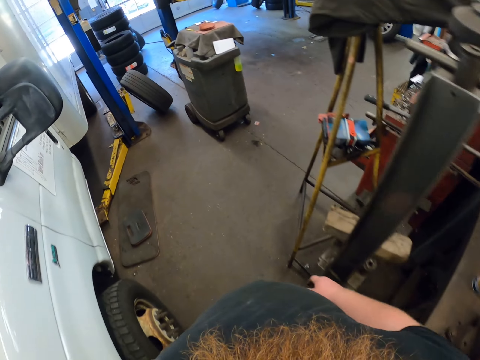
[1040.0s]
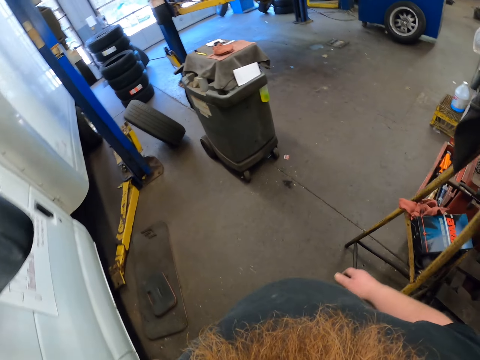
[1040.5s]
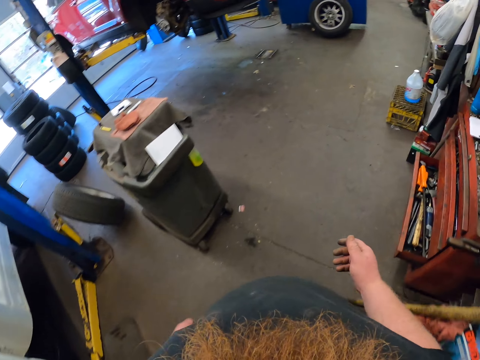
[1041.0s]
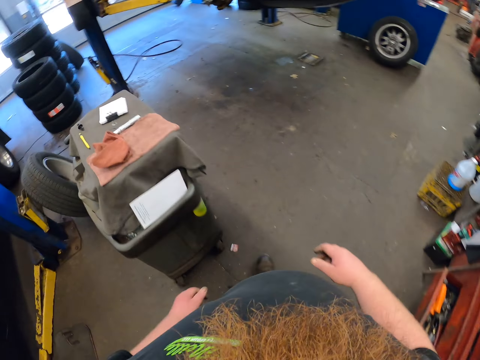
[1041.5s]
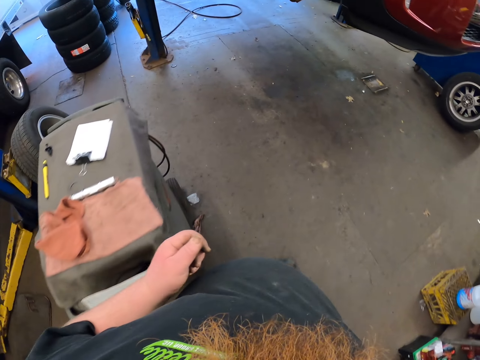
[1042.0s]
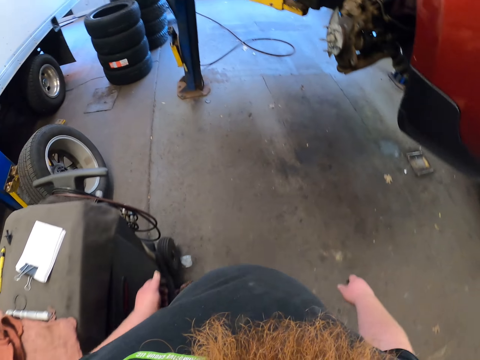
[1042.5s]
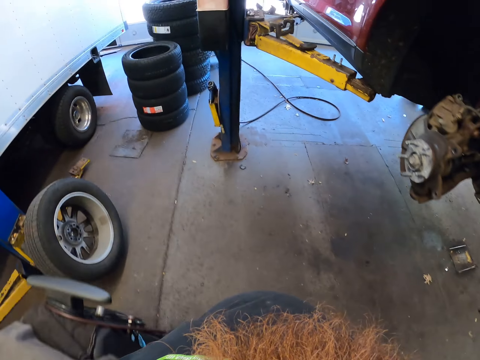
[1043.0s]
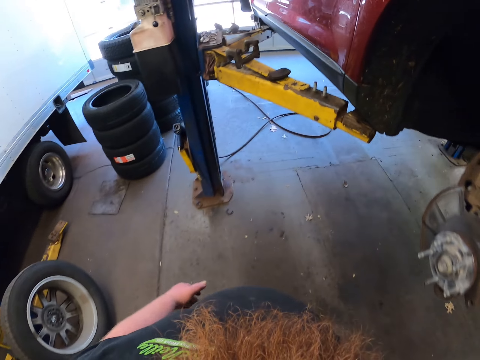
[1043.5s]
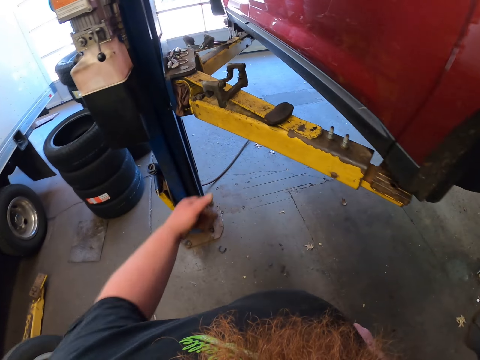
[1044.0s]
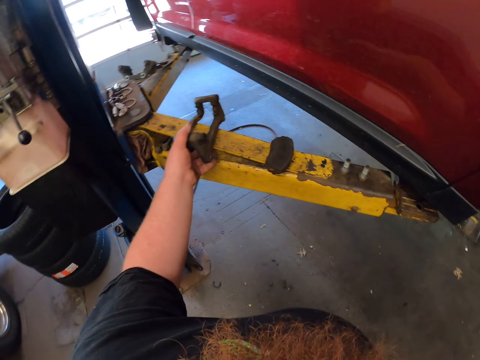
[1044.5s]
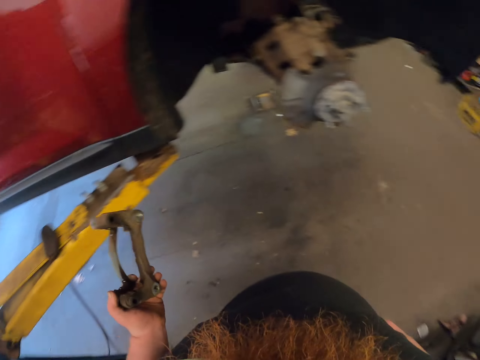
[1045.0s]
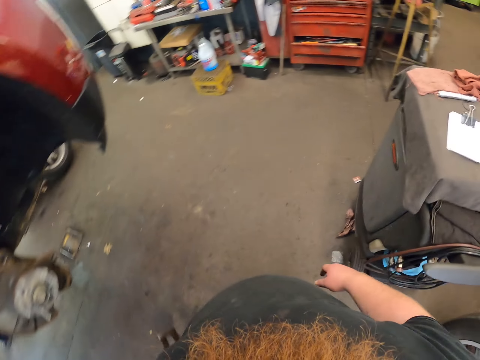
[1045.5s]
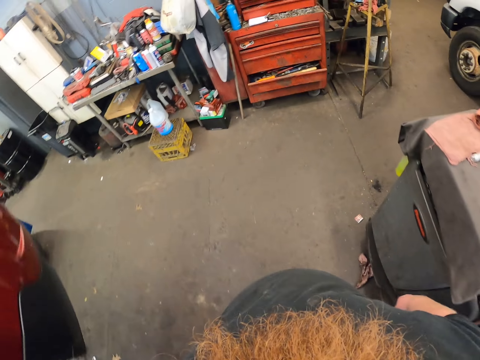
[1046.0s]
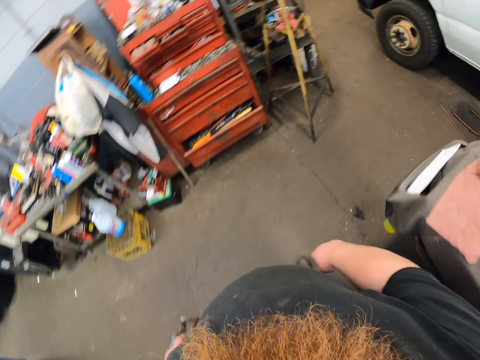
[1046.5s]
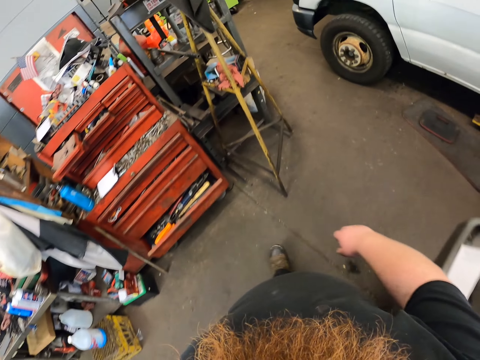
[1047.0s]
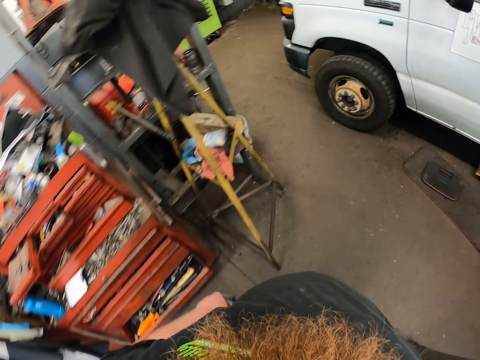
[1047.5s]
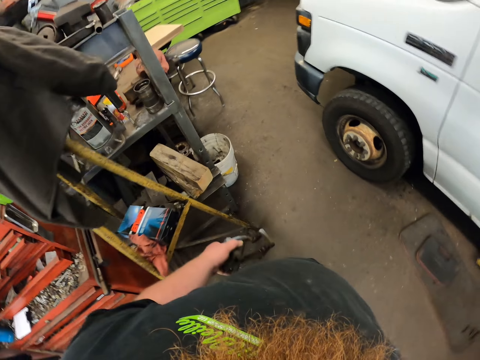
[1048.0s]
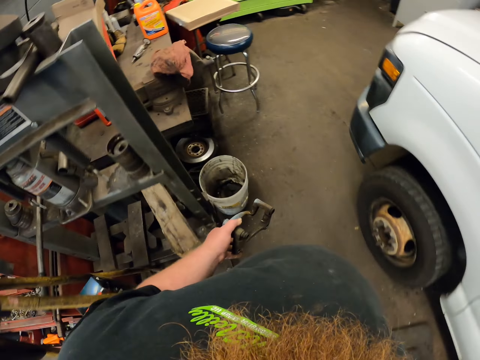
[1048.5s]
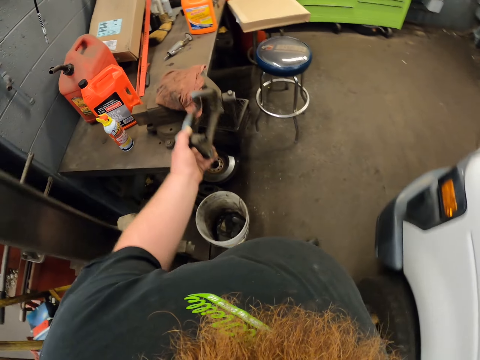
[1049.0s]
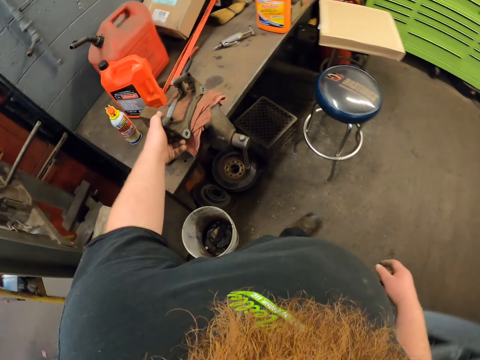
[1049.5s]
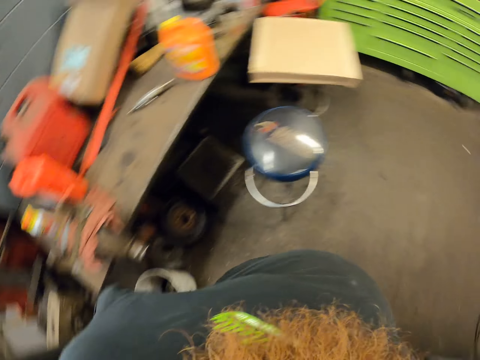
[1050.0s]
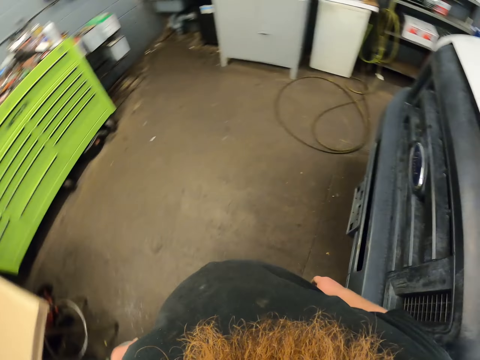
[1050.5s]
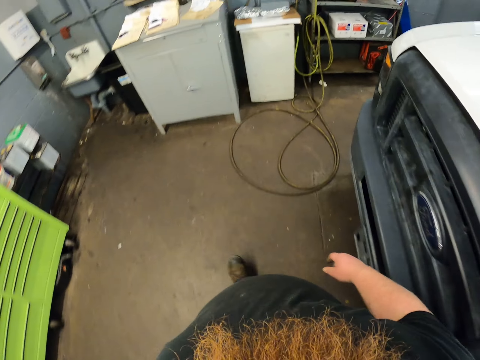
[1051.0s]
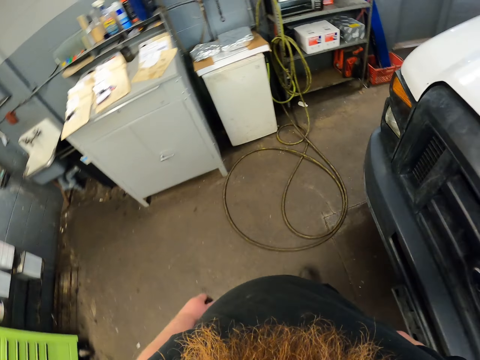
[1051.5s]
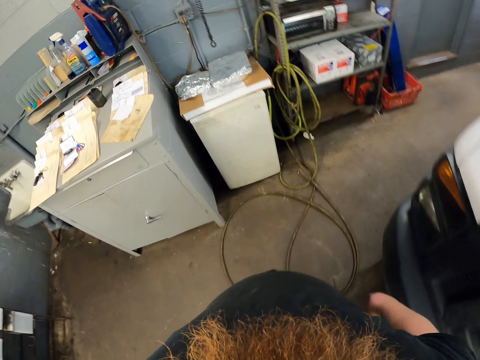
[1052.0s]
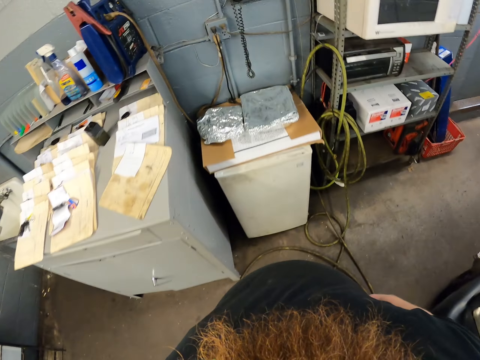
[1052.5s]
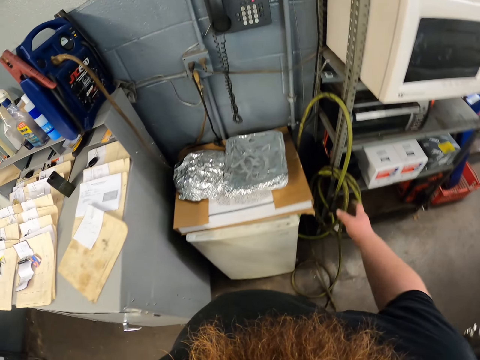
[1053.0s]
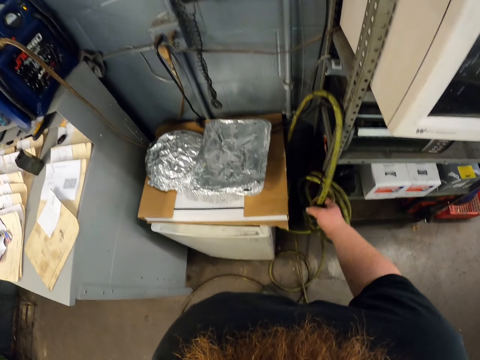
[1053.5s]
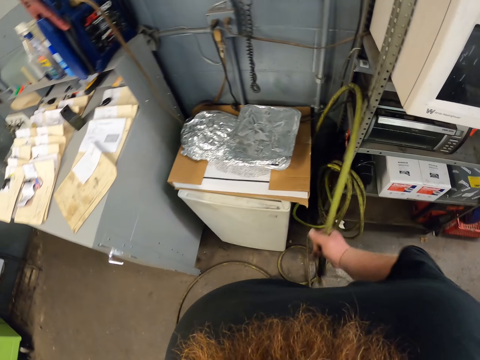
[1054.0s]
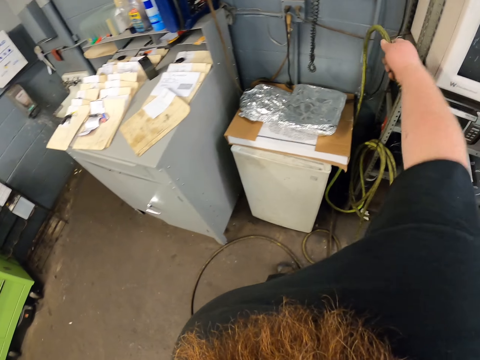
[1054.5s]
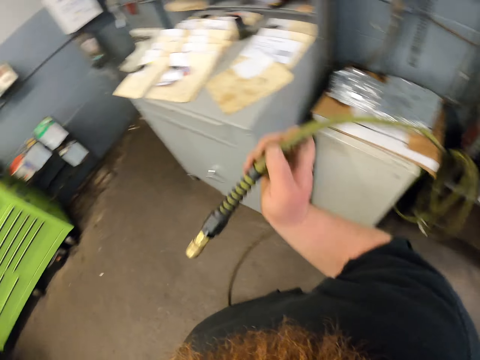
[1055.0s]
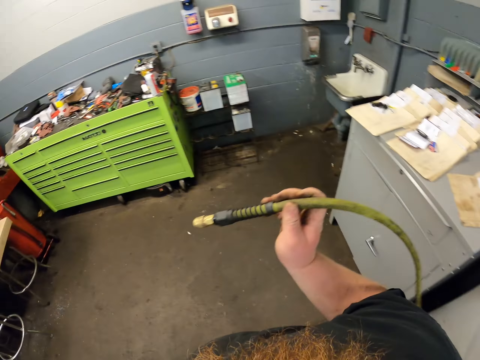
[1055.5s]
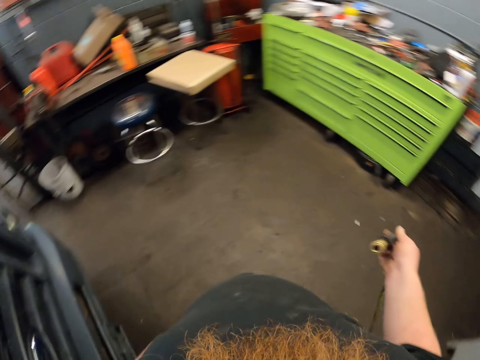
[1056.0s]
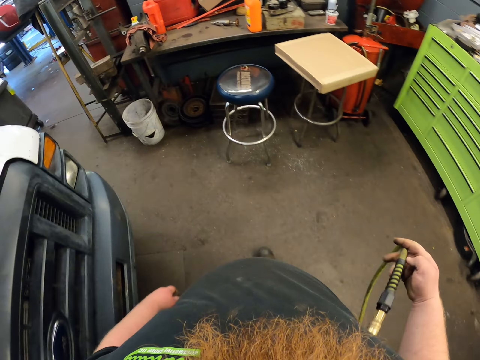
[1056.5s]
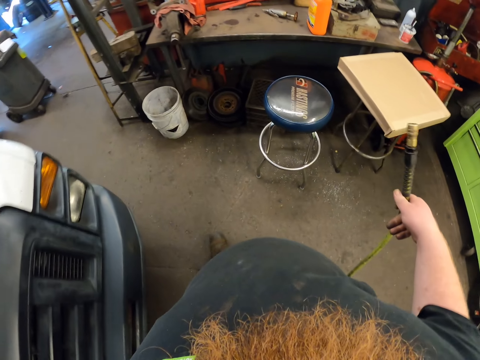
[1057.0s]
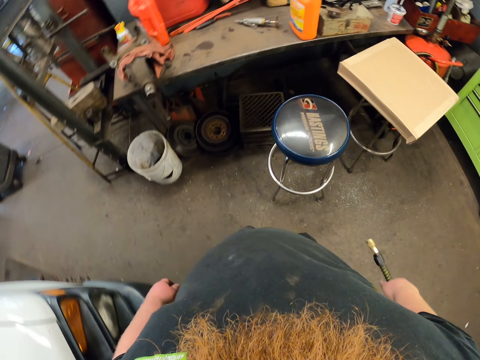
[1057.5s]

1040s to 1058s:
The camera wearer picks up metal. He walks around. He drops the metal. He walks. He picks up a hose pipe. He walks around. He repositions the hose pipe on his hand.

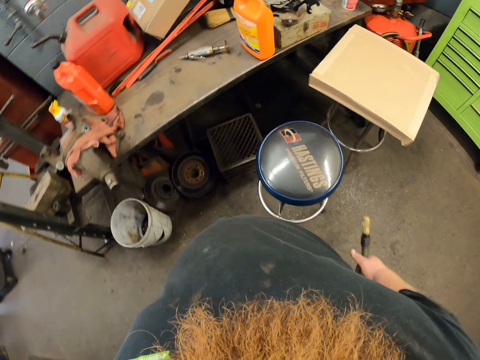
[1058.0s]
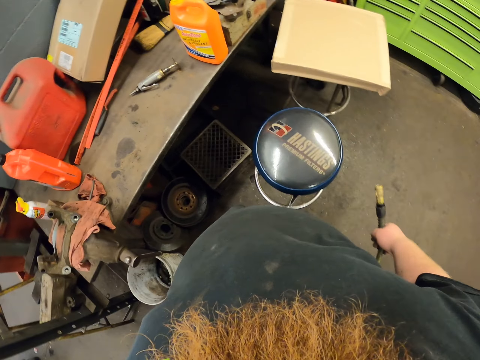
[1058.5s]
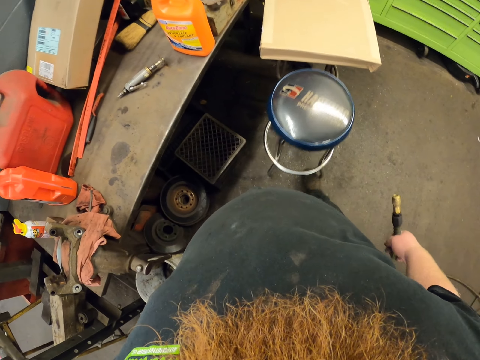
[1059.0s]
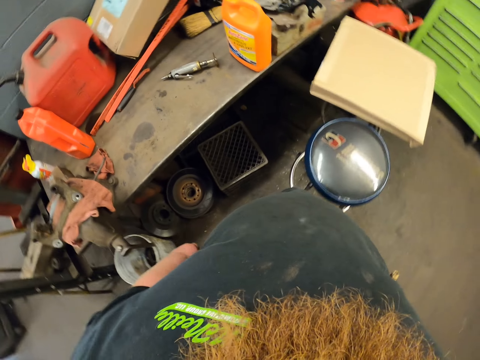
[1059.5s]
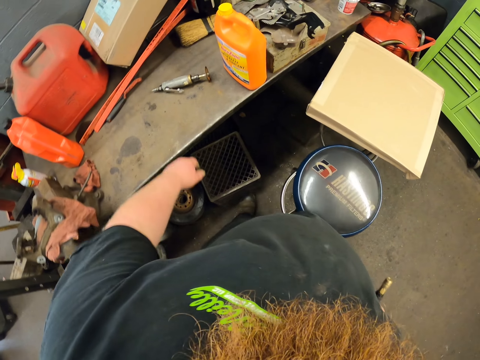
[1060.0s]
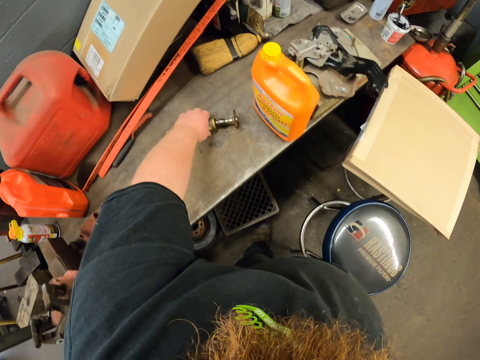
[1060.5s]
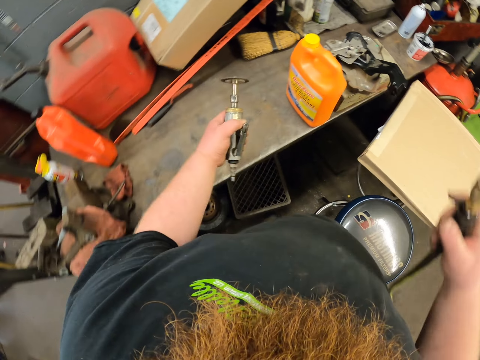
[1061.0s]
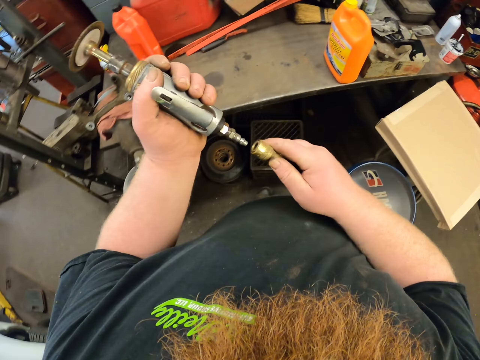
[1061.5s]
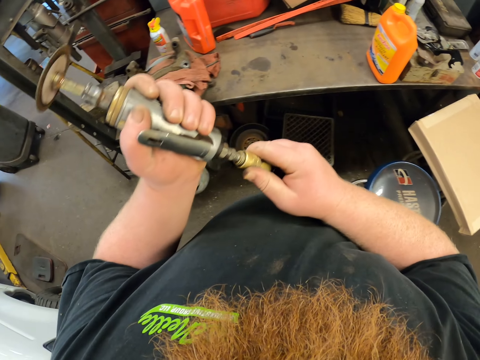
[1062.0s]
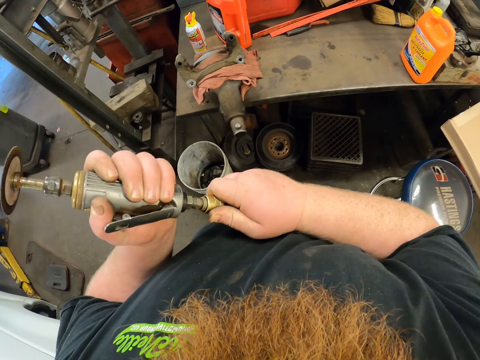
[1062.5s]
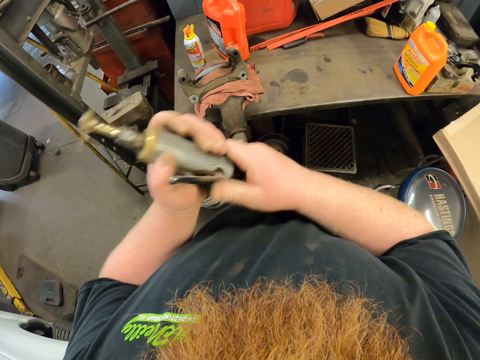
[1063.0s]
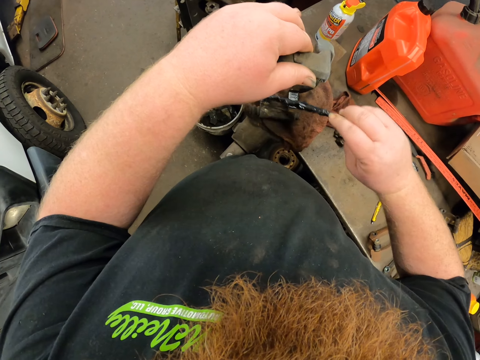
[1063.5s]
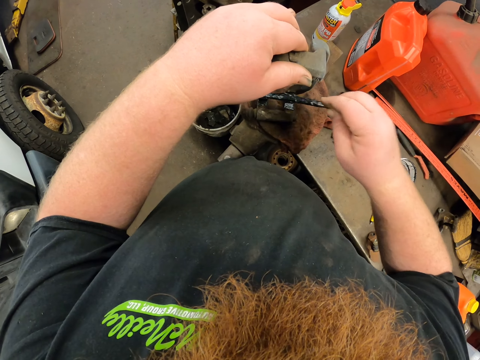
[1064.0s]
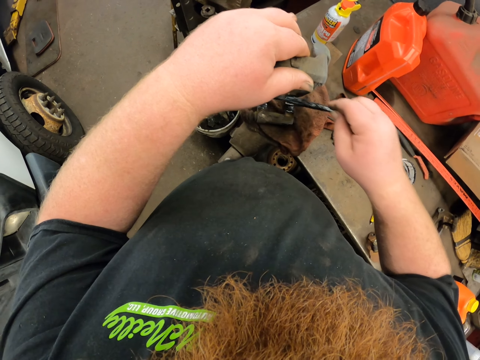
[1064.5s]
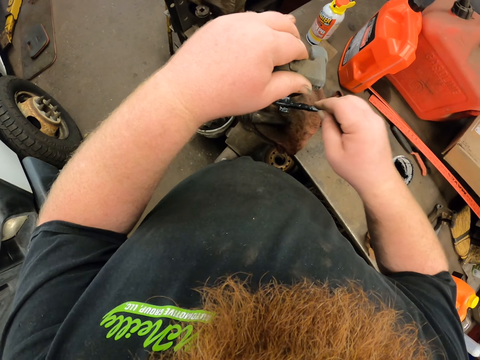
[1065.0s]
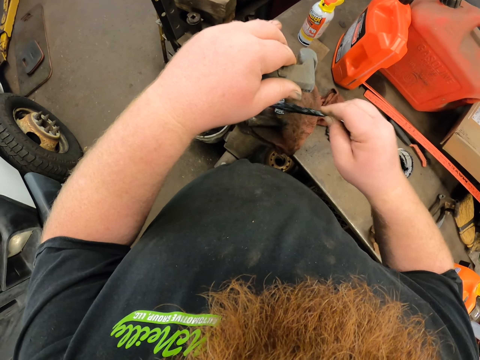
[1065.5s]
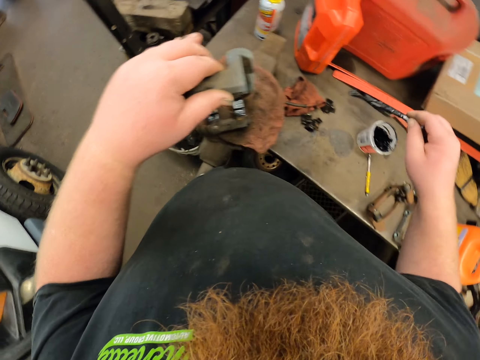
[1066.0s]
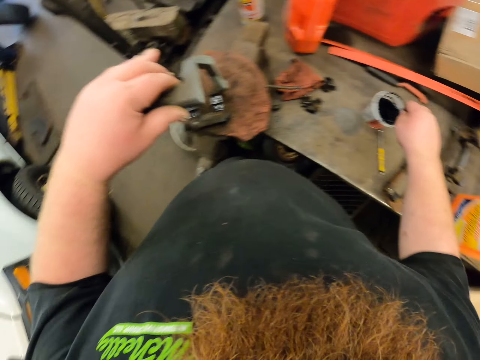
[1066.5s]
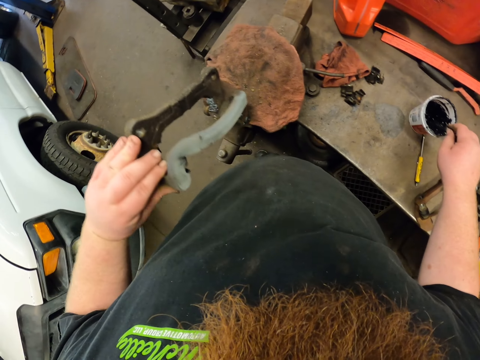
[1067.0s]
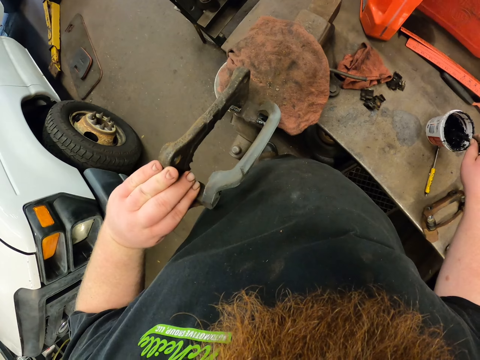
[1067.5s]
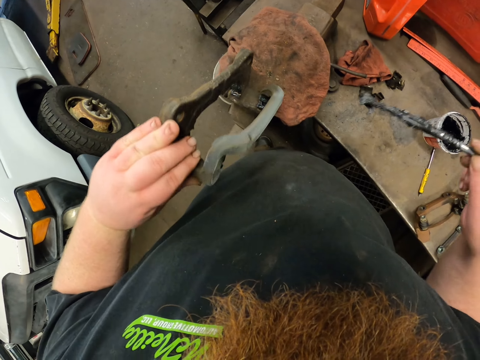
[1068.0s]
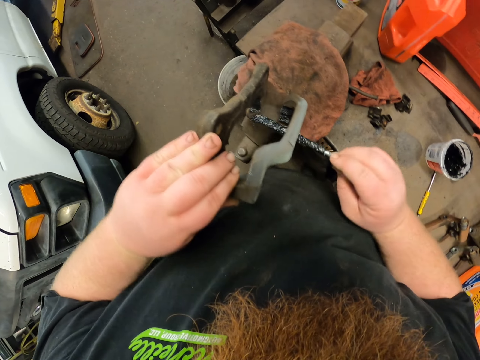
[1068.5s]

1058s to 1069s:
The camera wearer moves a stool. They pick up the orbital electric sander. They connect the orbital electric sander in the hose pipe. They apply oil on the metal. They dip a brush in paint. They bend something.
